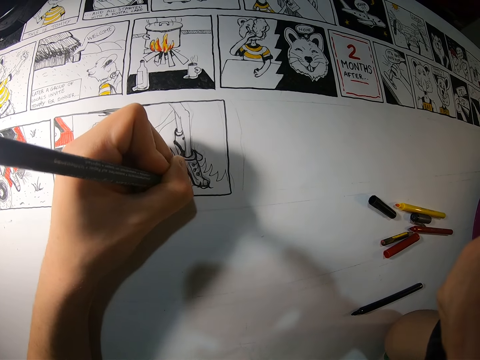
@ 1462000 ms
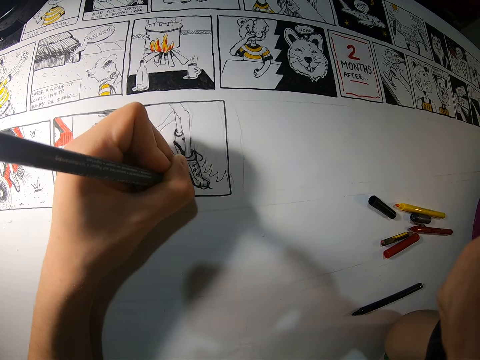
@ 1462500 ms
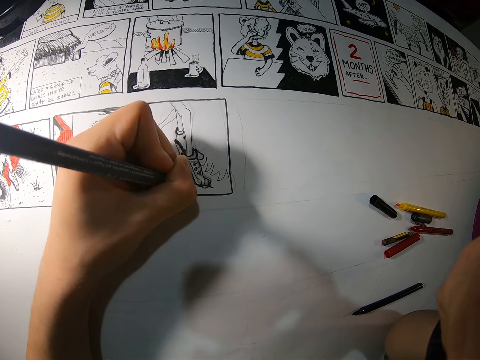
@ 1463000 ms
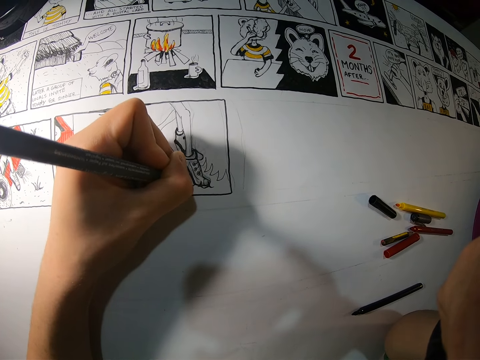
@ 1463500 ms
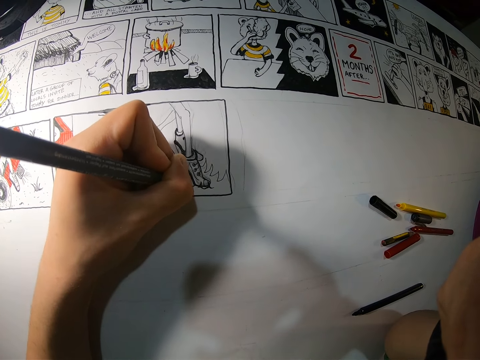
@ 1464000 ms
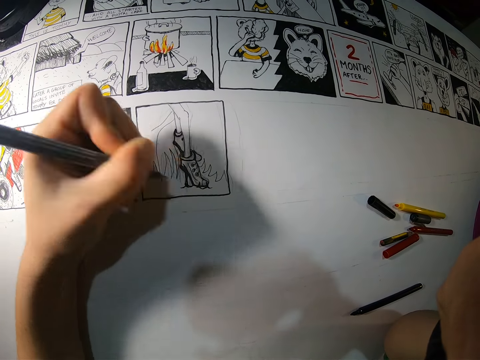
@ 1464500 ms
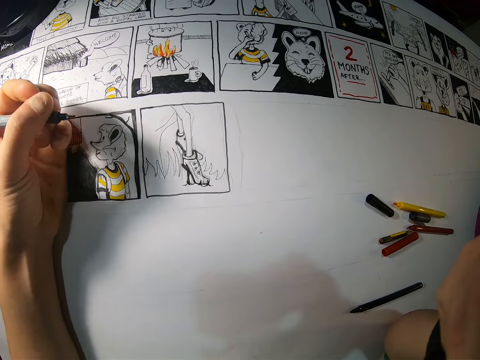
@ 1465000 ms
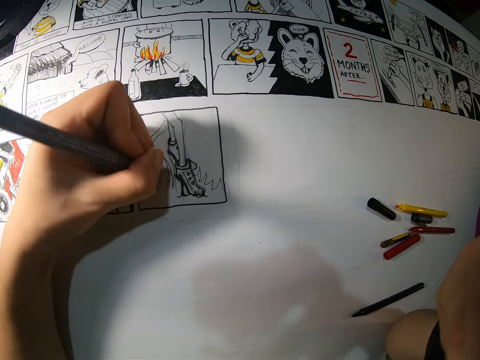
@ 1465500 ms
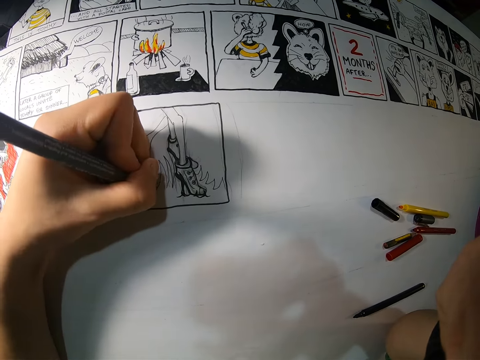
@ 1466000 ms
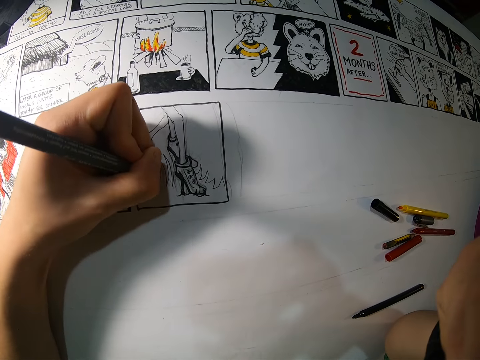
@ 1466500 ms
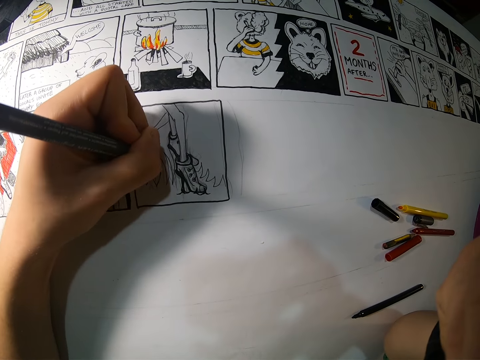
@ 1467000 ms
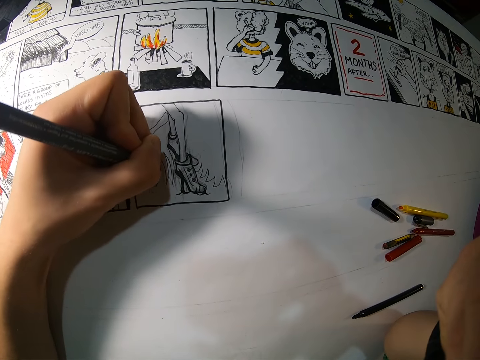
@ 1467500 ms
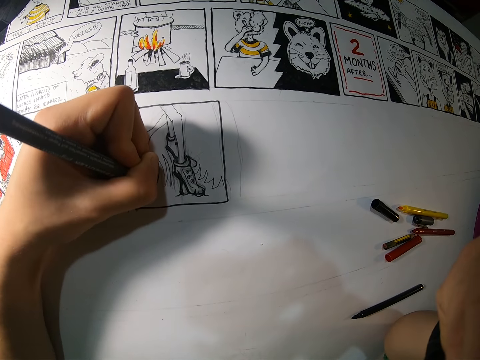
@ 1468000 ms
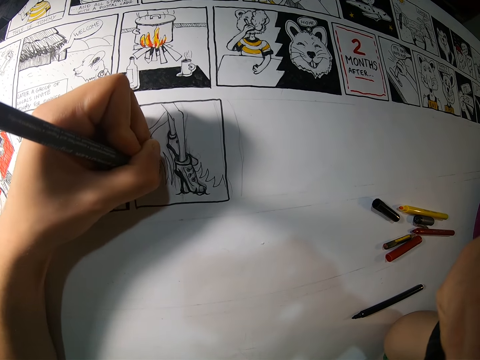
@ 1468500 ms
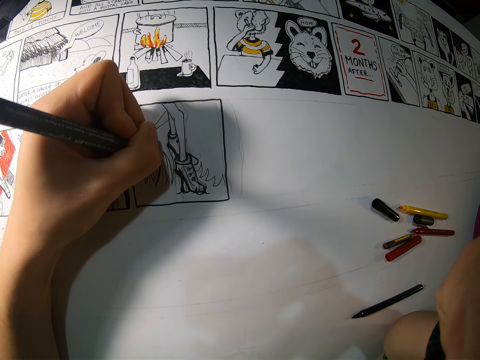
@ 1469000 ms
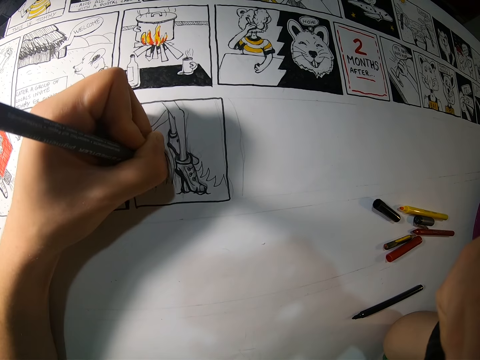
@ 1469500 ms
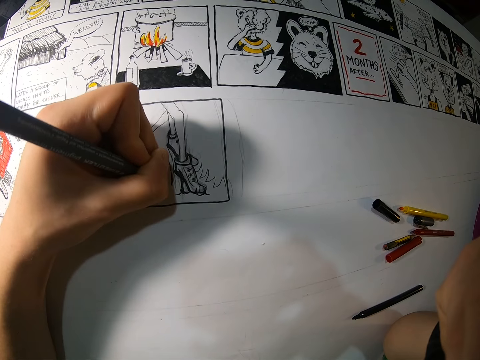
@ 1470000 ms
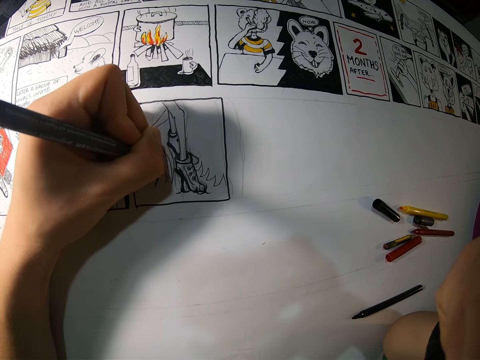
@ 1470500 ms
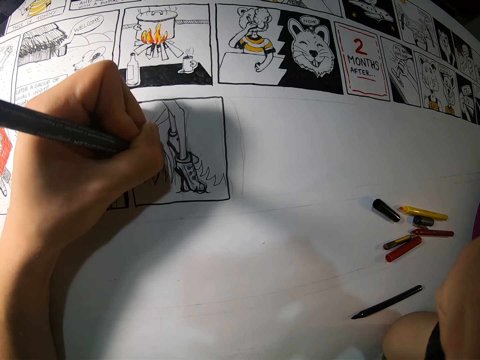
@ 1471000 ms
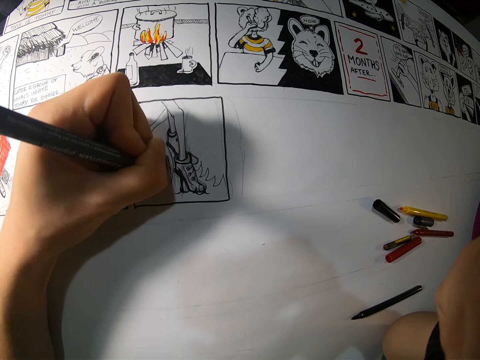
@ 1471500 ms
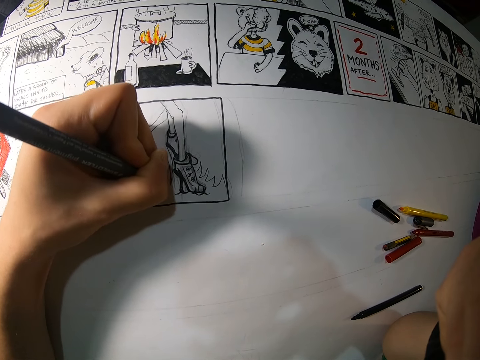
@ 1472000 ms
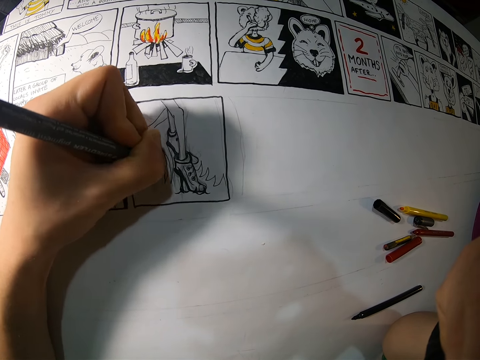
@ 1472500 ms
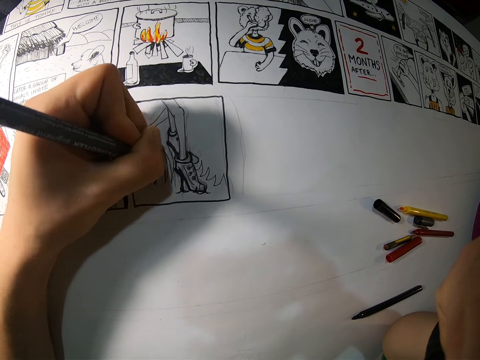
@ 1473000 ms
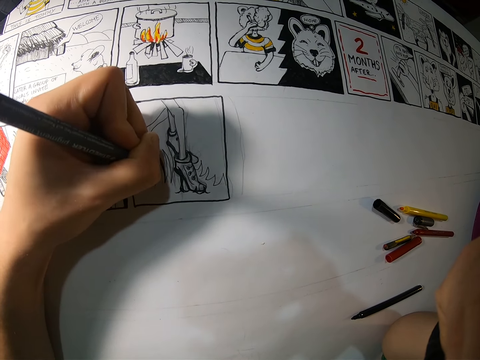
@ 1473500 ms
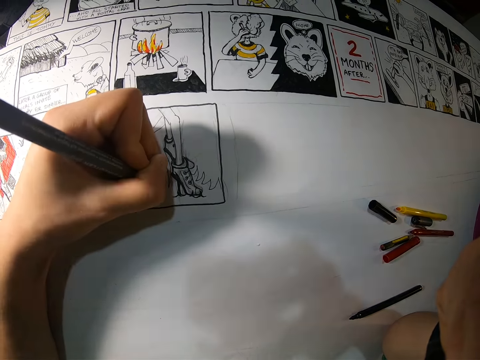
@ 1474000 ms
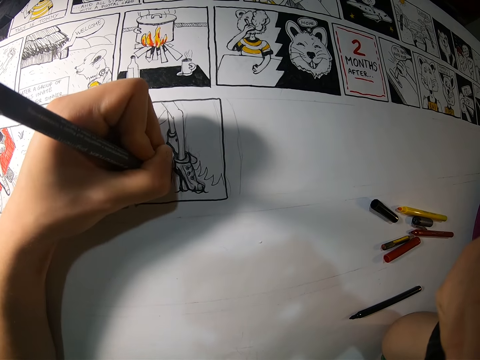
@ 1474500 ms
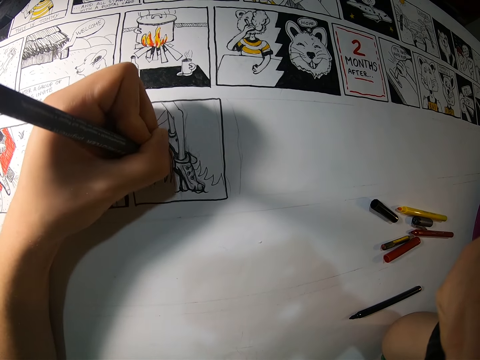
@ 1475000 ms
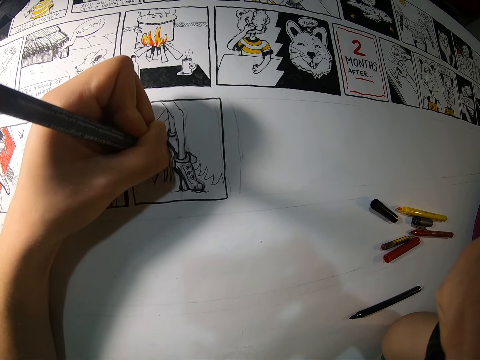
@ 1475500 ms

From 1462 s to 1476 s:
The camera wearer adjusts a pencil on her hand. She draws on a piece of craft paper with the pencil.

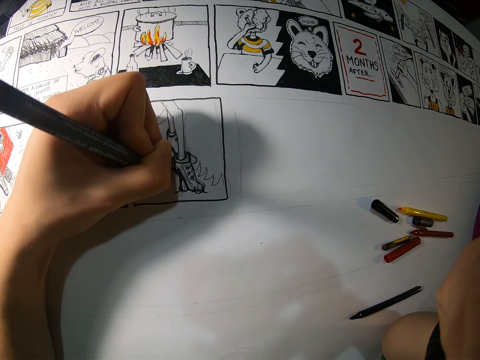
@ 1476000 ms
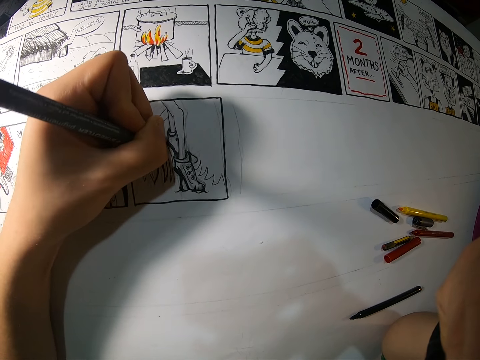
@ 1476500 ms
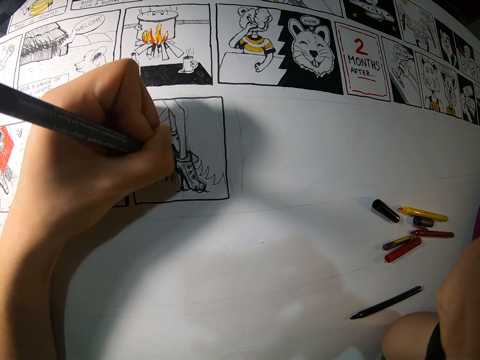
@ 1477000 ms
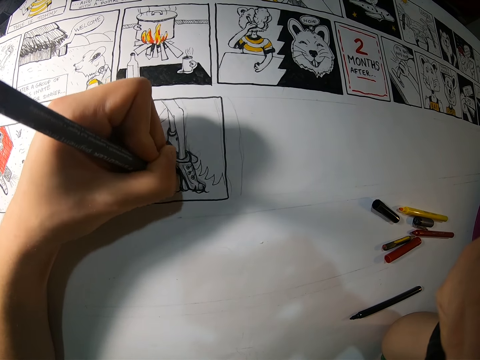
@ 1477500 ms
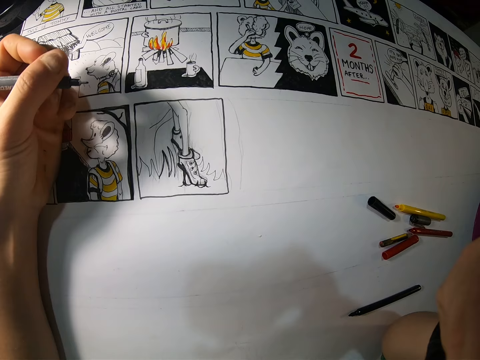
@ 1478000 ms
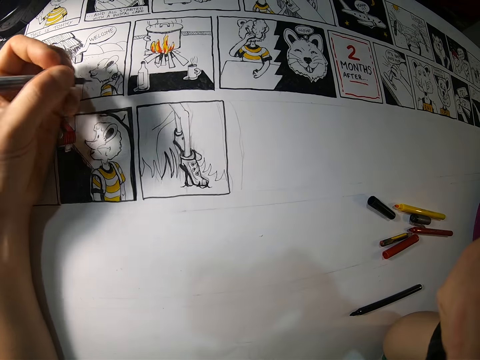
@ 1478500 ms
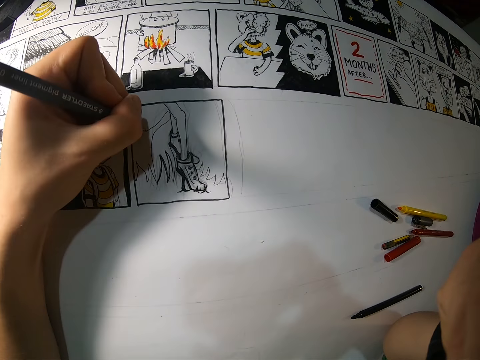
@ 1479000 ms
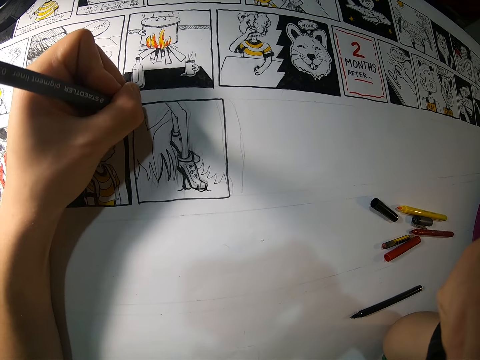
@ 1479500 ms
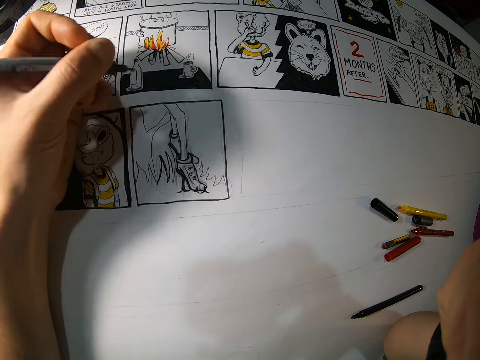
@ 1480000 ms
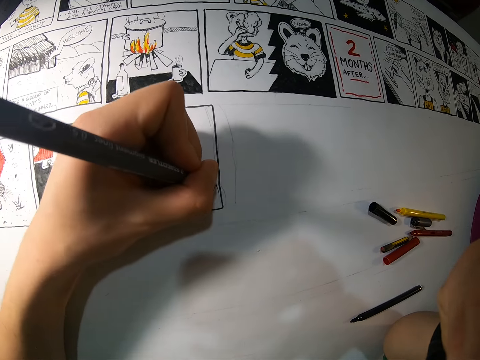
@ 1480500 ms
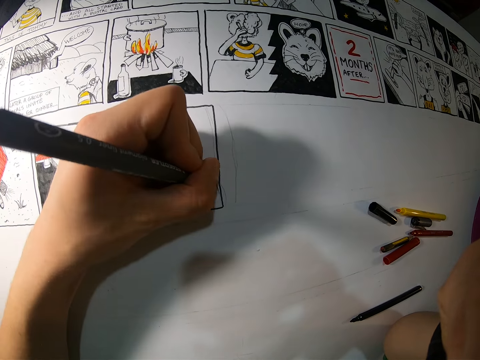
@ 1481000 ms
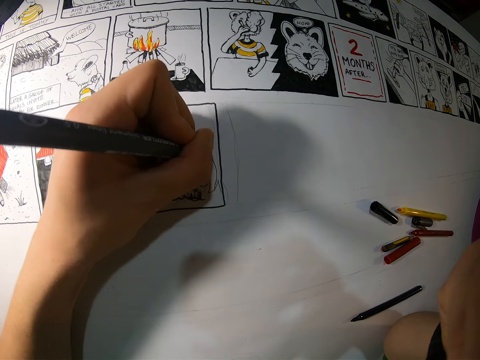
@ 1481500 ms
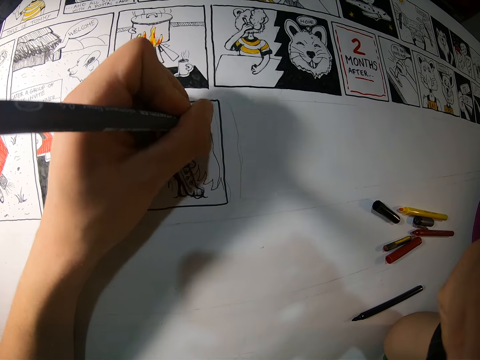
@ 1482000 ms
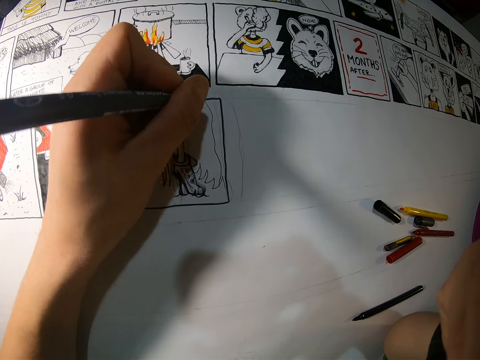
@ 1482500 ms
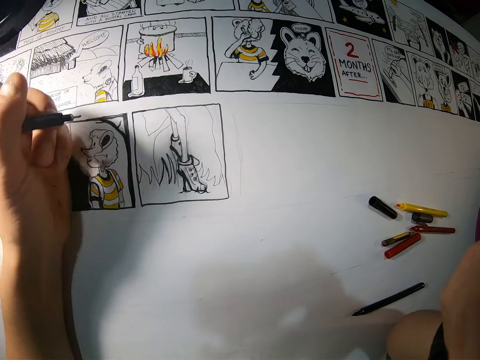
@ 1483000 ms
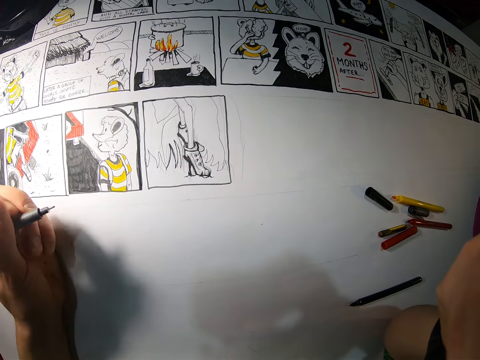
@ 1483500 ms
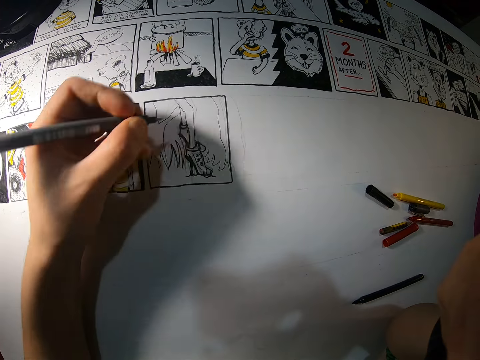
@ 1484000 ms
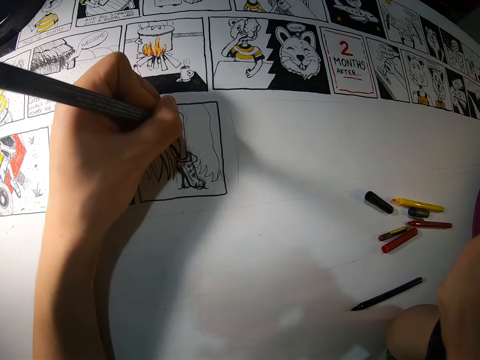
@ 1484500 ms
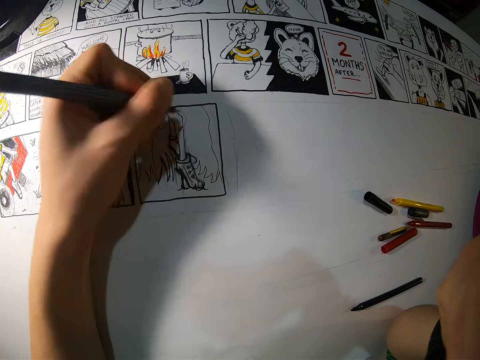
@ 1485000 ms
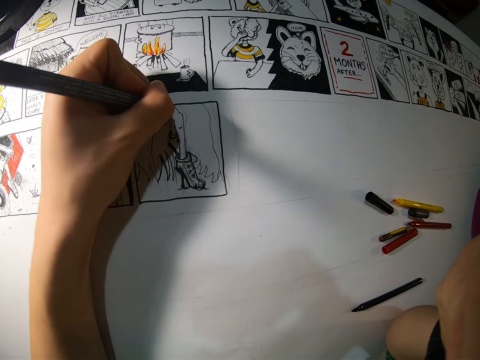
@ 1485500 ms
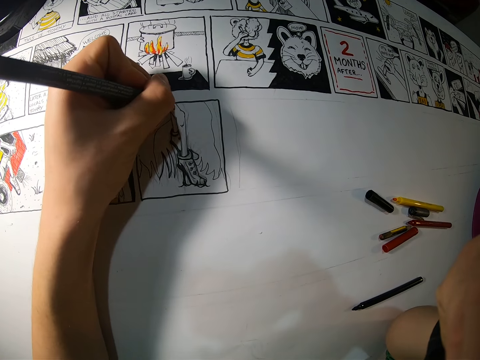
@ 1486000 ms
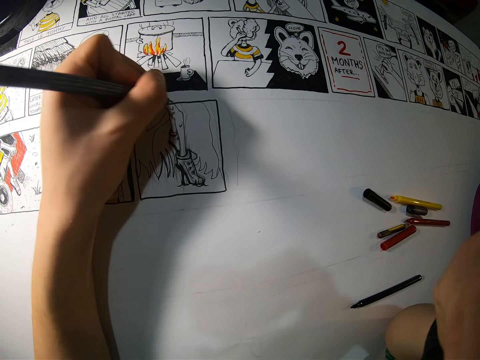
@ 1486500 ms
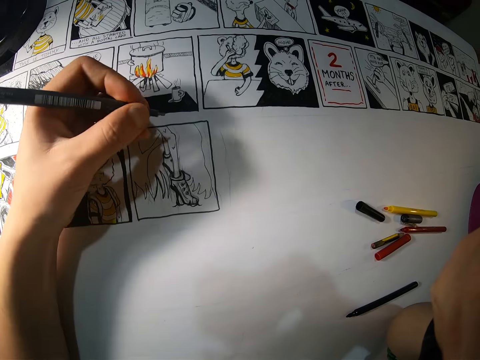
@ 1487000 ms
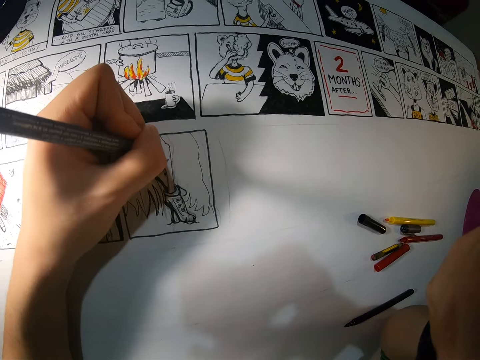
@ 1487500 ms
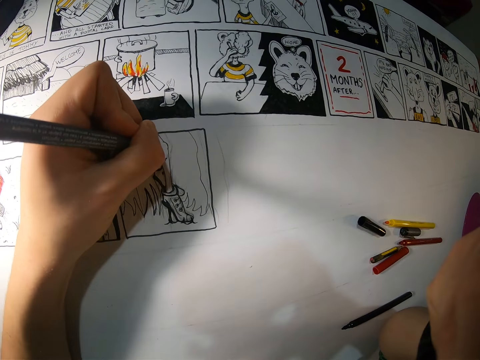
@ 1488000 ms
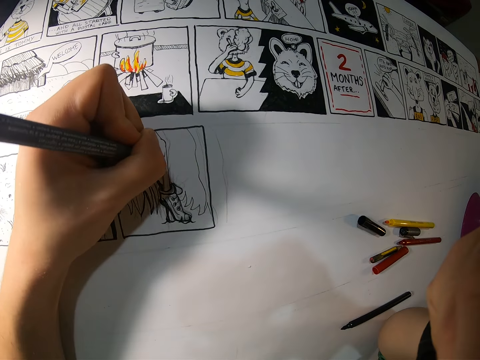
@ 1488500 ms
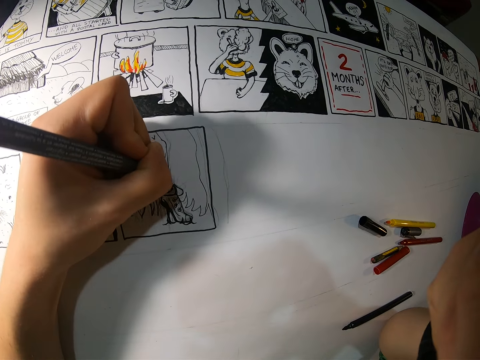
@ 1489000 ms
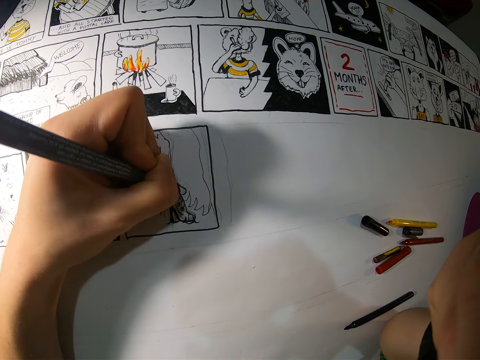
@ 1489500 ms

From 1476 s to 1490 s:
The camera wearer adjusts a pencil on her hand. She draws on a piece of craft paper with the pencil. She adjusts the pencil on her hand. She draws on the piece of craft paper with the pencil.
